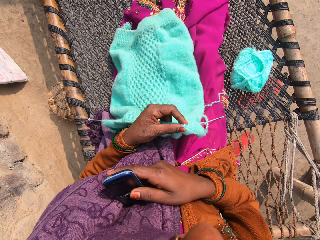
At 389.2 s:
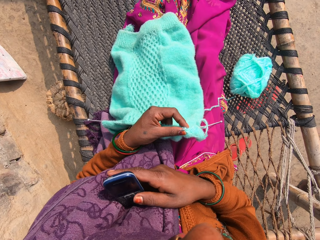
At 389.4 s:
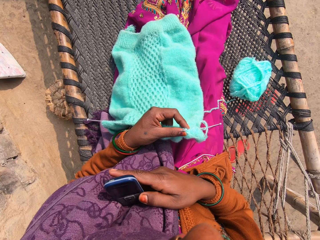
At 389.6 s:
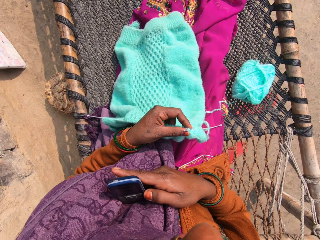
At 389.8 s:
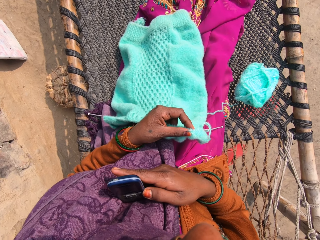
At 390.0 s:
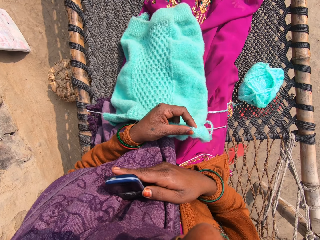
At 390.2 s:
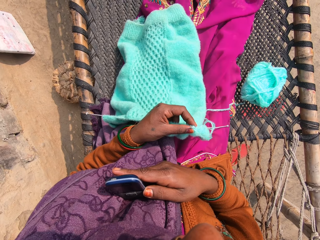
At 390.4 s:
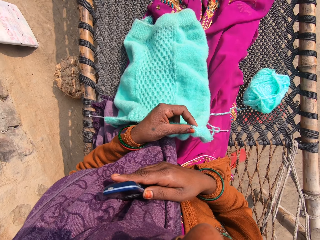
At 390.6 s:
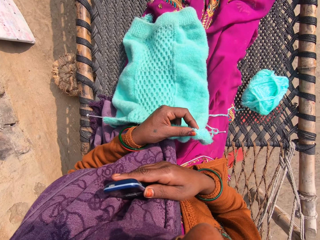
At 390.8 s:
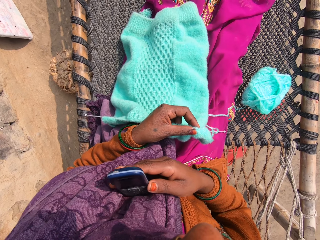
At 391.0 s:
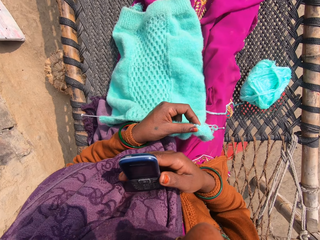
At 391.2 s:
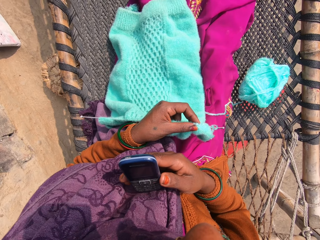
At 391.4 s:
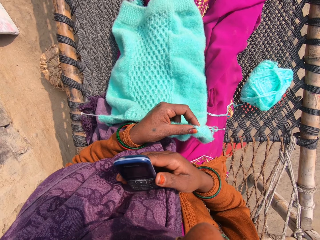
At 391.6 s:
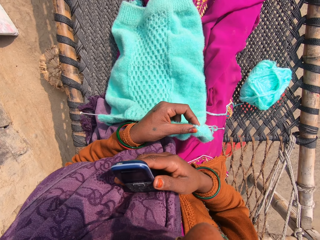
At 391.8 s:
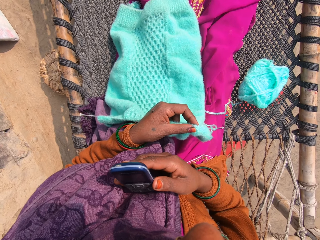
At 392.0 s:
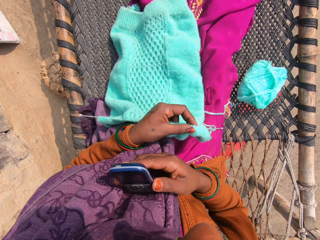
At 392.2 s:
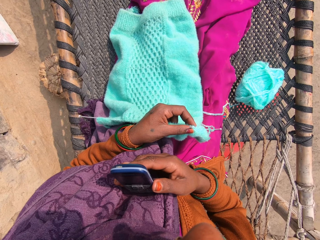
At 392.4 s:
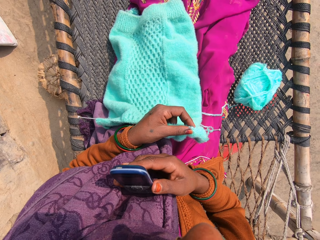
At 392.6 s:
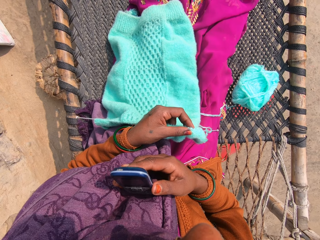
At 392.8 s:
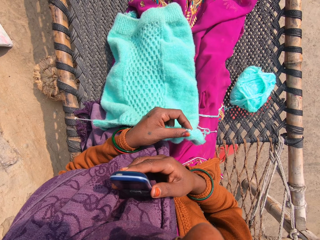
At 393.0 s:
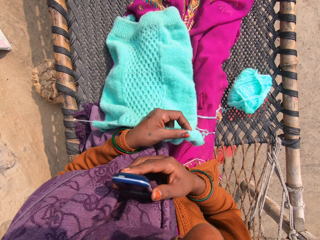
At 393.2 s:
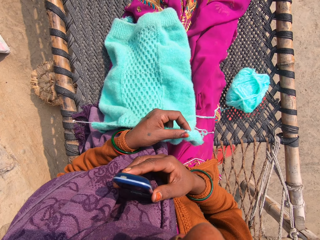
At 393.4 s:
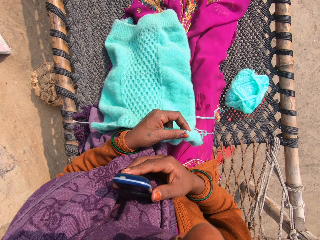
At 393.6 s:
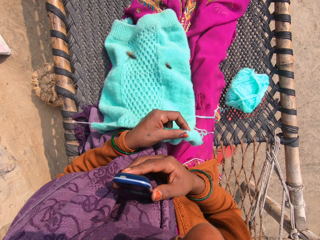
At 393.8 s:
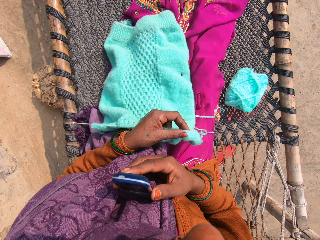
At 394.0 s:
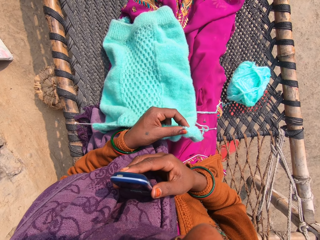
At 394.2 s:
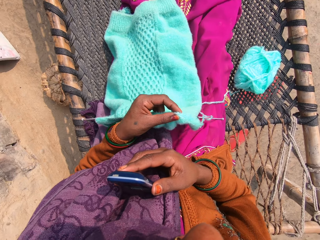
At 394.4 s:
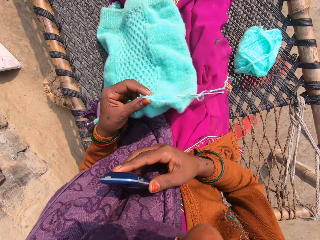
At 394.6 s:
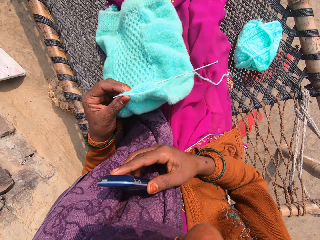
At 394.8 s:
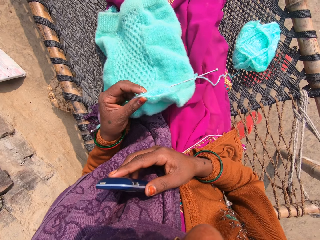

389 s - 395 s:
The camera wearer holds the phone.

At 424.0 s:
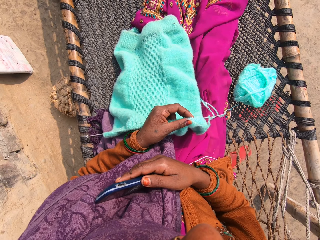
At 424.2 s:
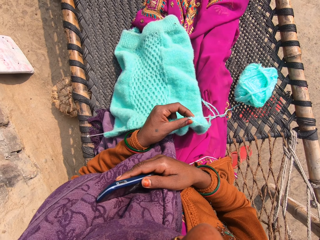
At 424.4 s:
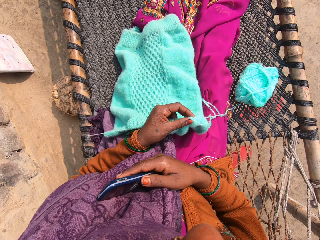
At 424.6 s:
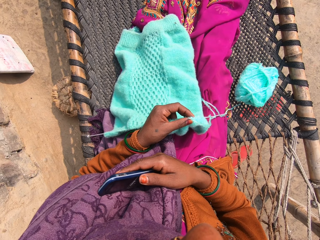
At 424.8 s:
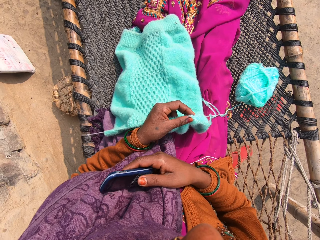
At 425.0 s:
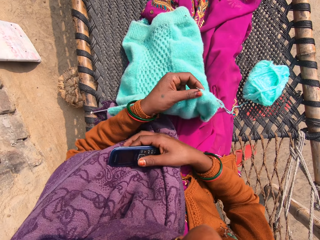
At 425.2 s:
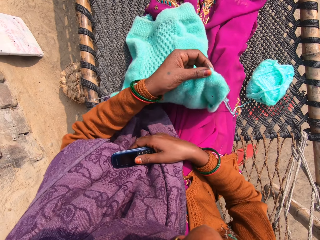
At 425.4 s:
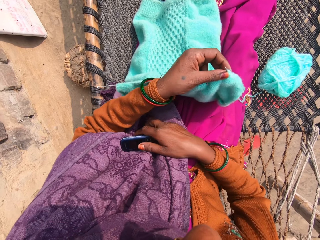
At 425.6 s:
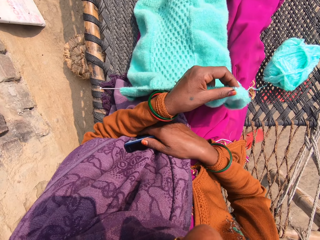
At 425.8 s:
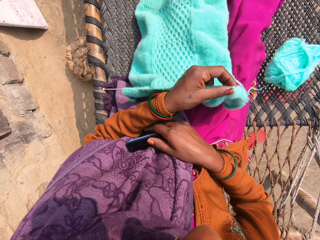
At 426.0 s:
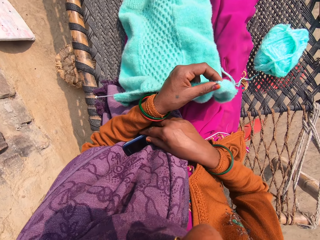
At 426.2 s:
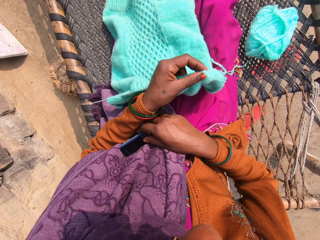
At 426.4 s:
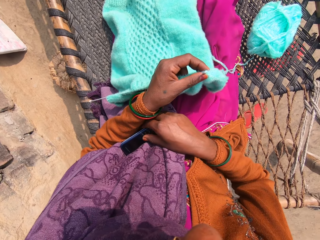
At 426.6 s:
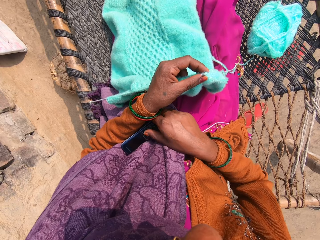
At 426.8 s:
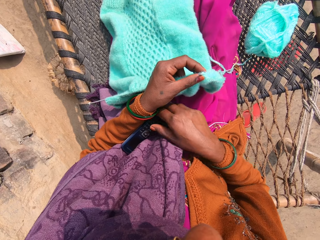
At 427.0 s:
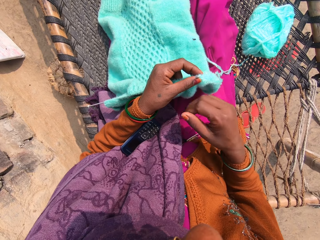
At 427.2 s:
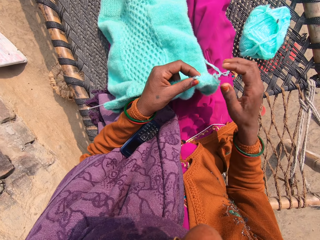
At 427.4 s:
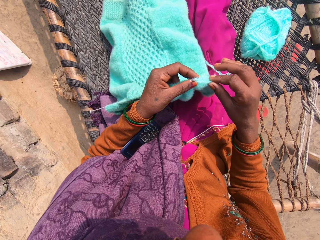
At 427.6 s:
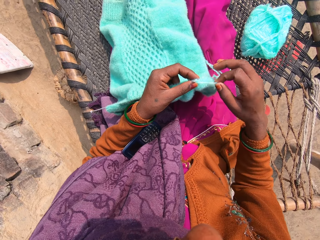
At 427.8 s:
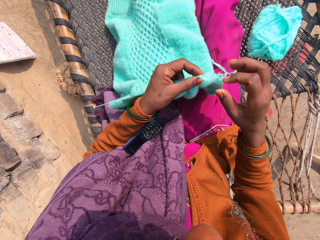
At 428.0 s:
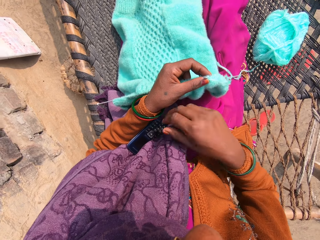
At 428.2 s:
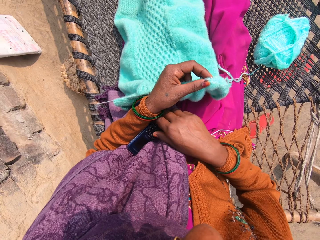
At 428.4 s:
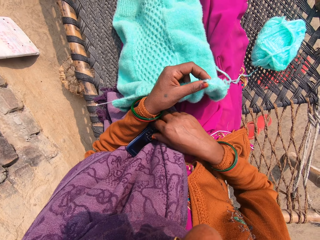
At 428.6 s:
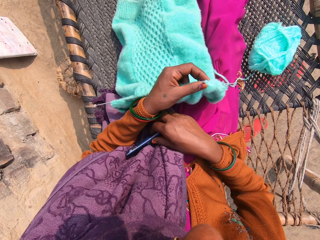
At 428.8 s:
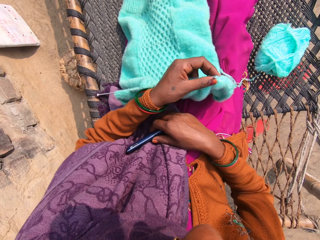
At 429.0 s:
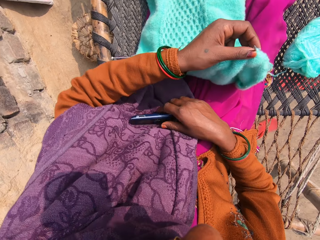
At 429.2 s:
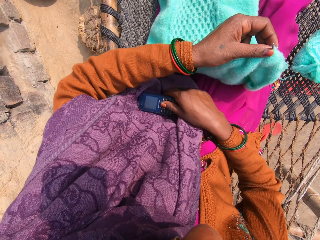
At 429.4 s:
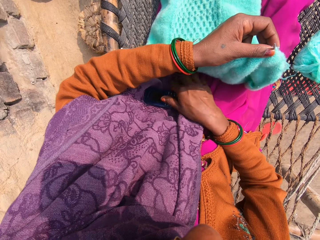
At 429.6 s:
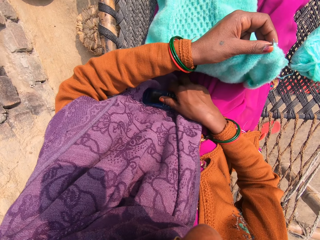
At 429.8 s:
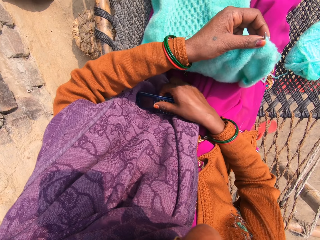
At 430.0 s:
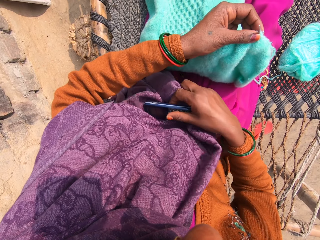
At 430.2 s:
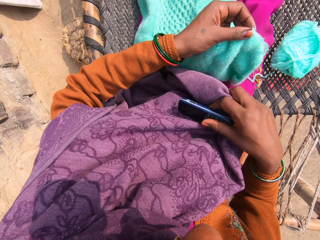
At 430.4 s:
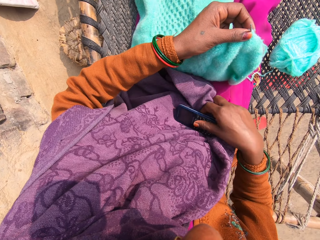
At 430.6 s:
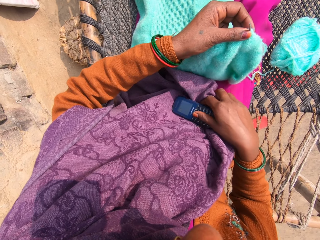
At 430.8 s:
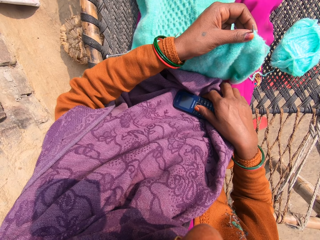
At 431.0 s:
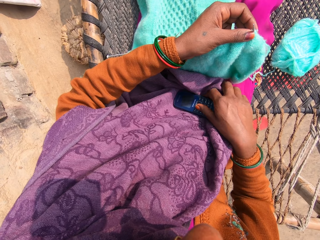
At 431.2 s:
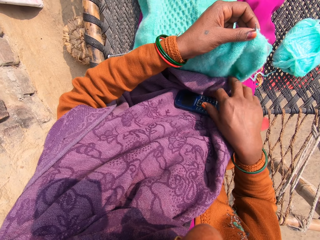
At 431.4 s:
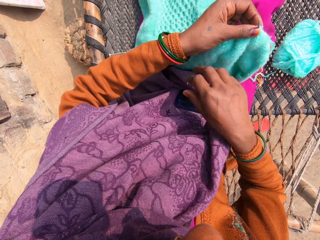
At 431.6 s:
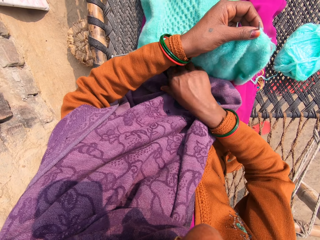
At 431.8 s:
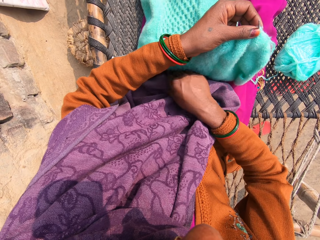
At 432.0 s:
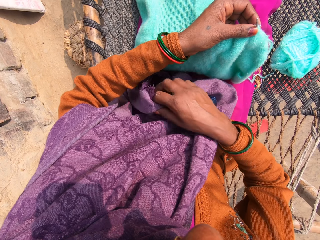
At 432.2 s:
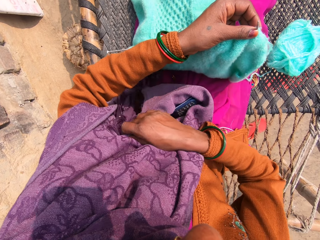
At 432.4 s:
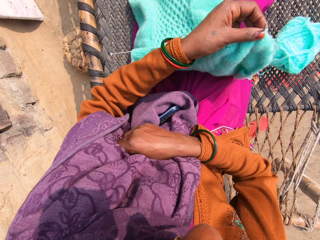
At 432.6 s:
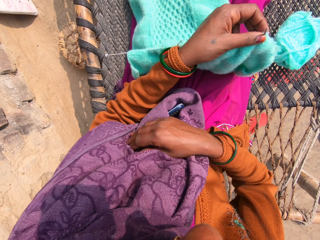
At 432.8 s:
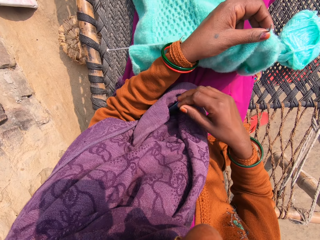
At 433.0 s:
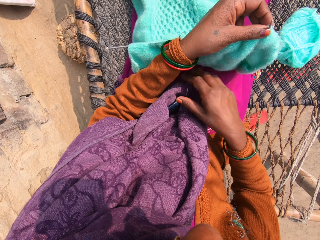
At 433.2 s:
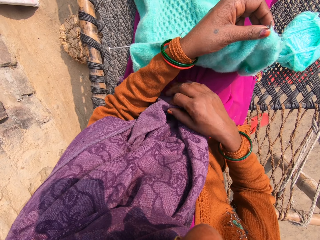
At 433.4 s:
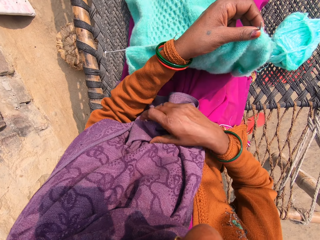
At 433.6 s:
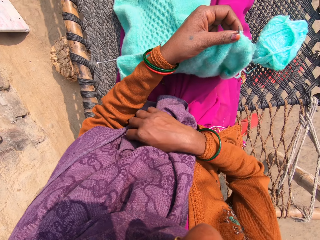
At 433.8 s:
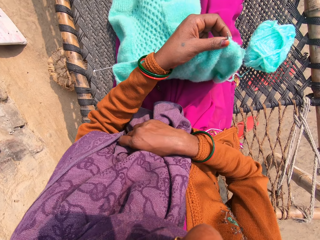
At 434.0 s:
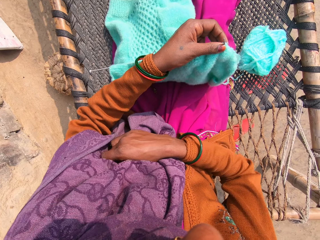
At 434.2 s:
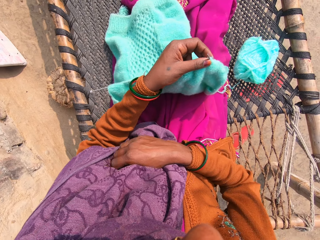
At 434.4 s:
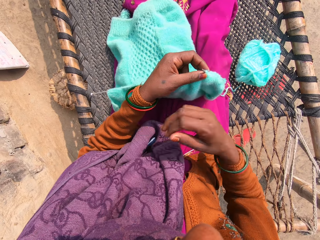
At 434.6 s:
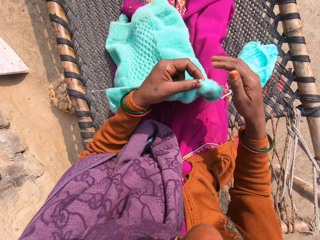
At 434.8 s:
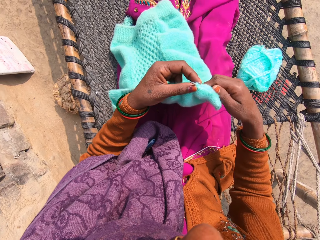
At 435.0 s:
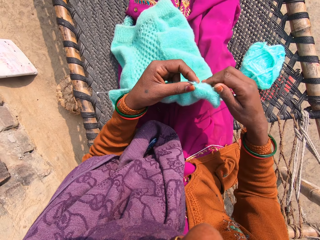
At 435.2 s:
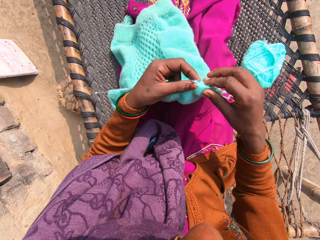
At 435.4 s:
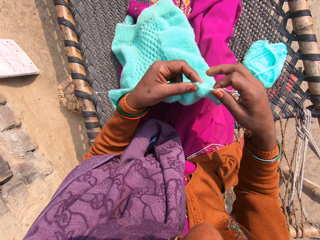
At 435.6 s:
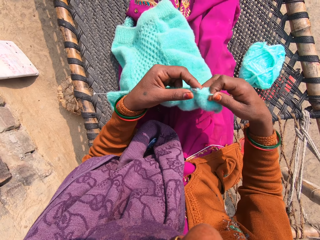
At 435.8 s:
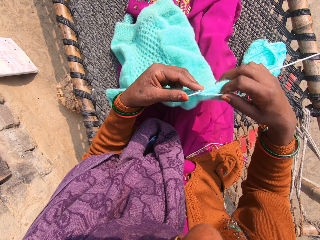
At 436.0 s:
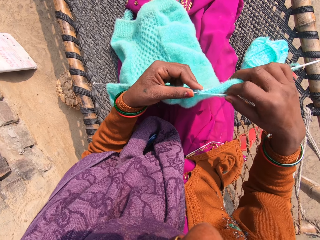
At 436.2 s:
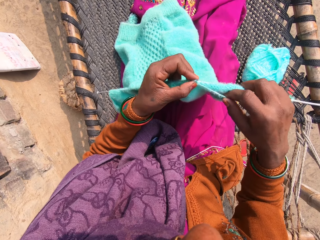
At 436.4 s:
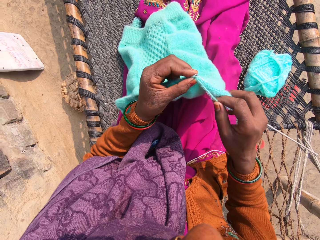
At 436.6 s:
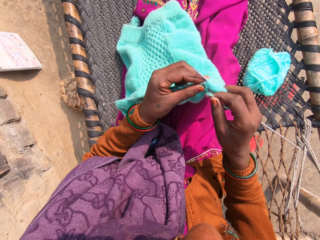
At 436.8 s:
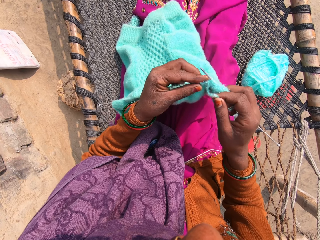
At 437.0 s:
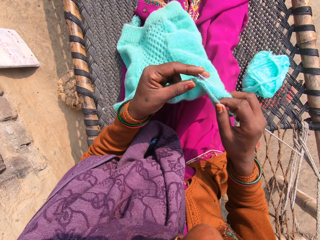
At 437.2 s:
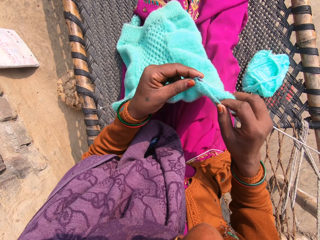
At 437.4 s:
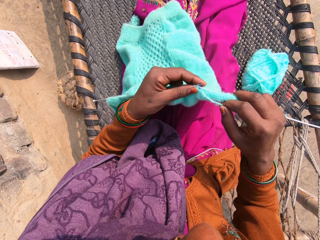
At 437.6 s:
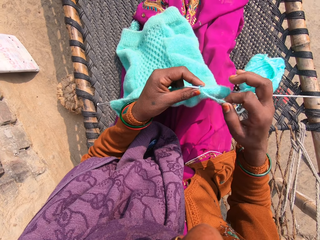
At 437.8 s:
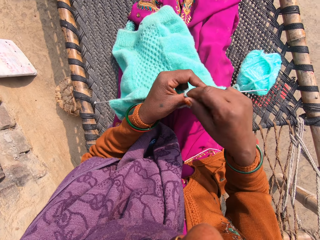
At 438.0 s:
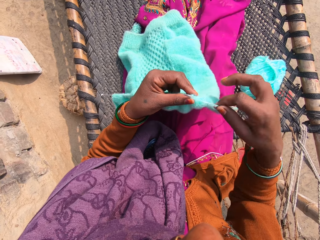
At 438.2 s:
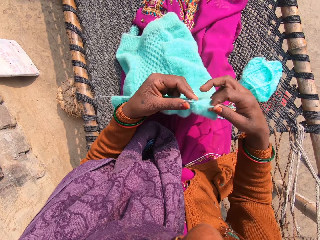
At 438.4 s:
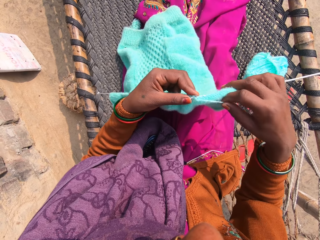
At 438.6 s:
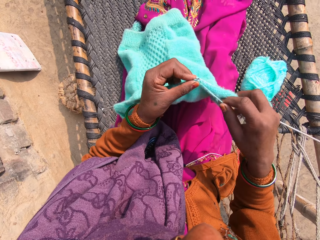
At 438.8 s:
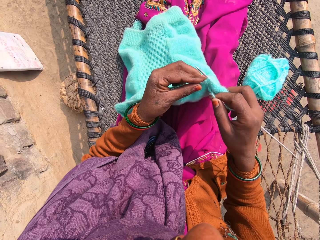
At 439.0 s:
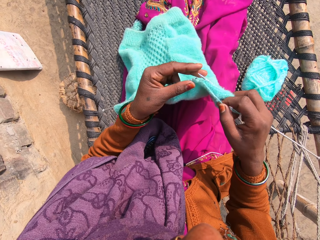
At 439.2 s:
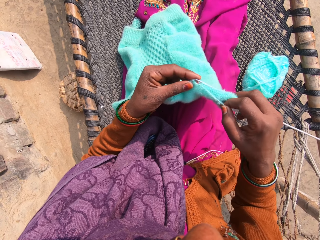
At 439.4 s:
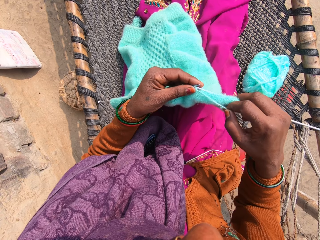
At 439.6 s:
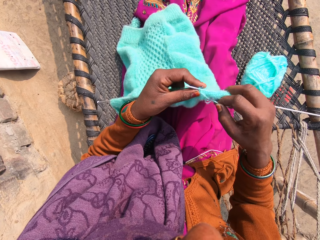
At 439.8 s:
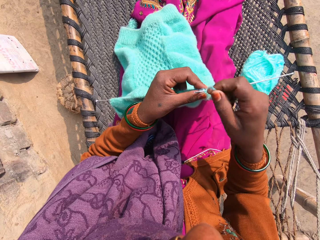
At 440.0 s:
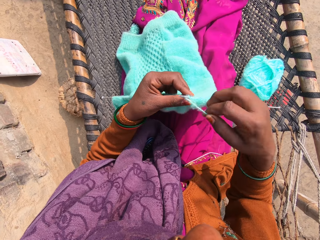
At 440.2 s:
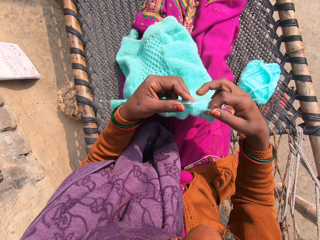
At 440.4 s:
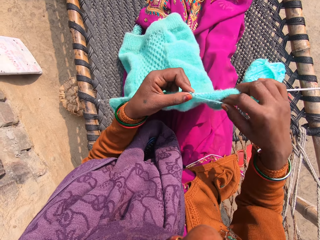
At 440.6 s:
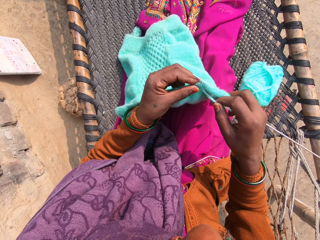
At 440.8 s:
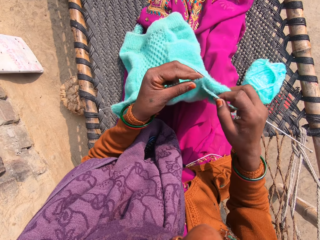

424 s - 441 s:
The camera wearer drops the phone on her left arm. She places the phone on her body. She holds the crochet thread. She moves the phone on her body. She encloses the phone within her cloth. She stitches the crochet thread. She knits the yarn into a piece of garment with knitting pins.
